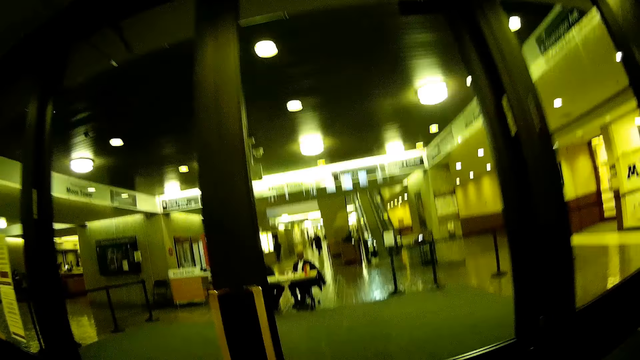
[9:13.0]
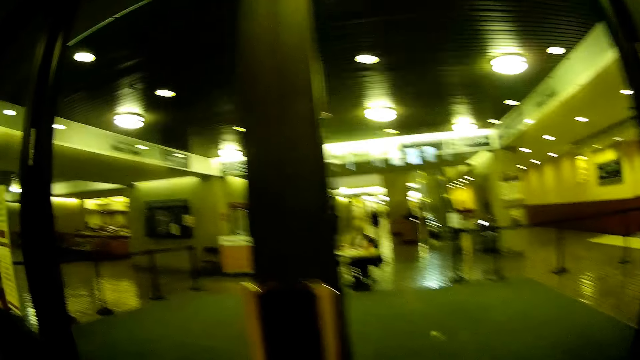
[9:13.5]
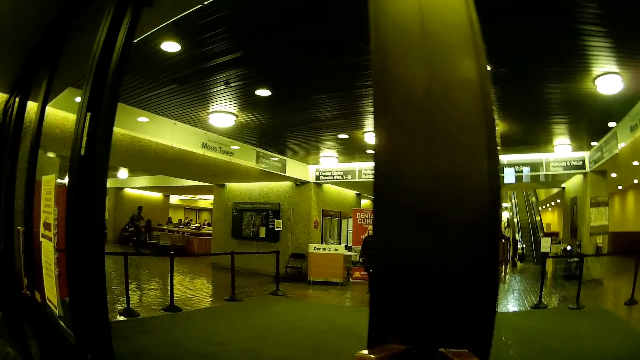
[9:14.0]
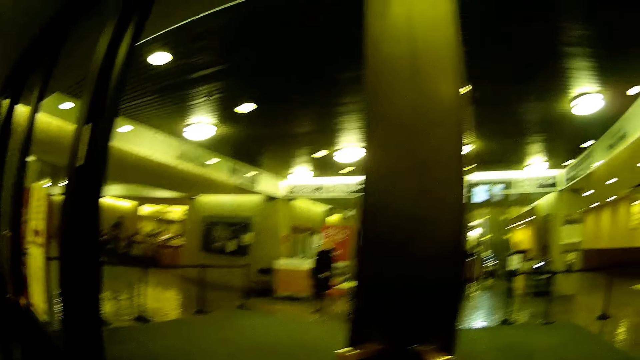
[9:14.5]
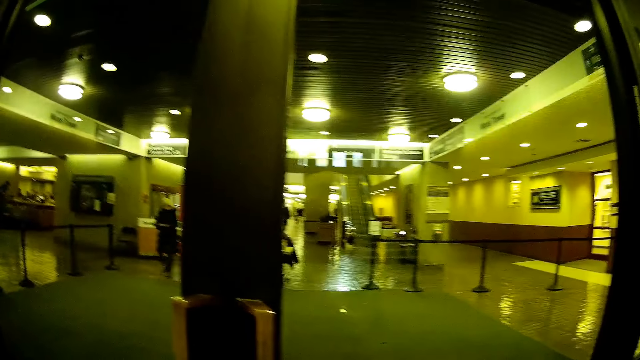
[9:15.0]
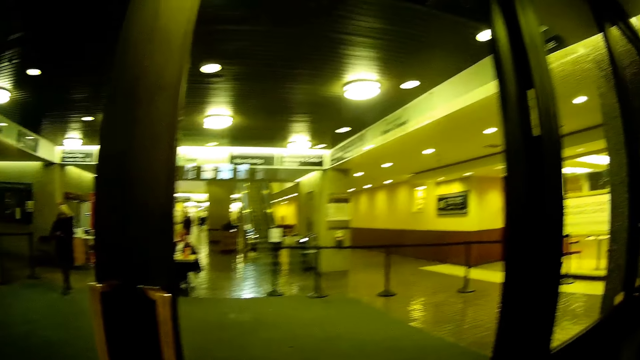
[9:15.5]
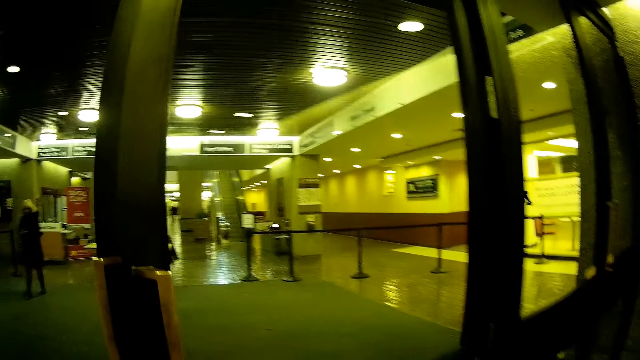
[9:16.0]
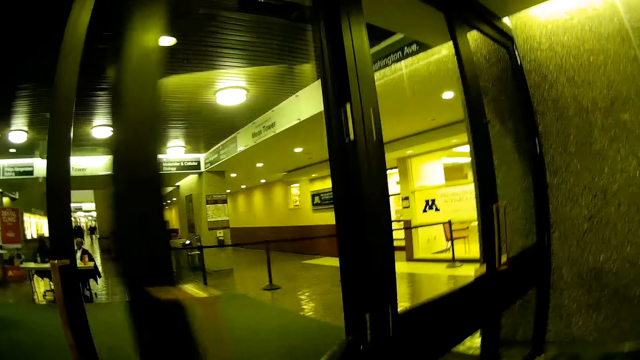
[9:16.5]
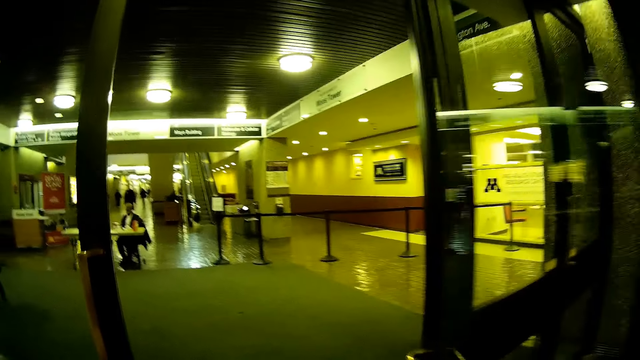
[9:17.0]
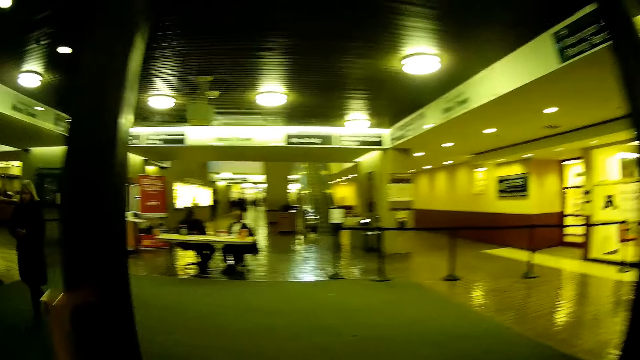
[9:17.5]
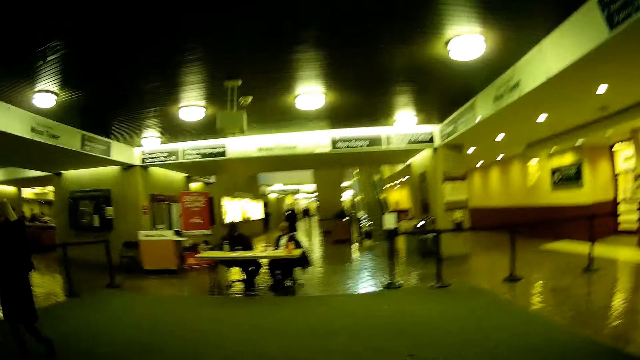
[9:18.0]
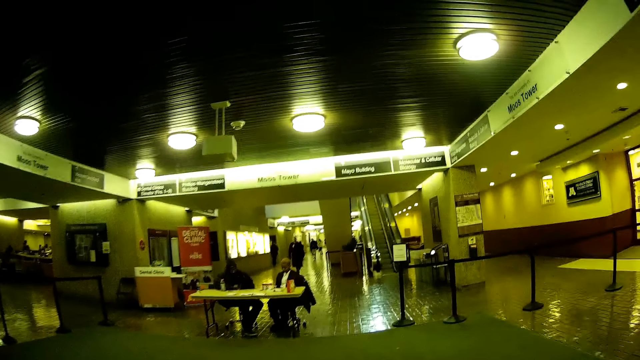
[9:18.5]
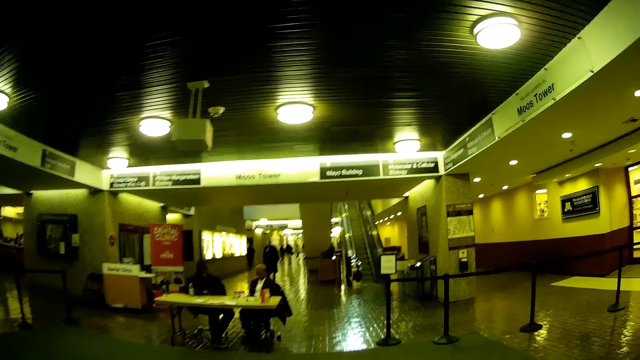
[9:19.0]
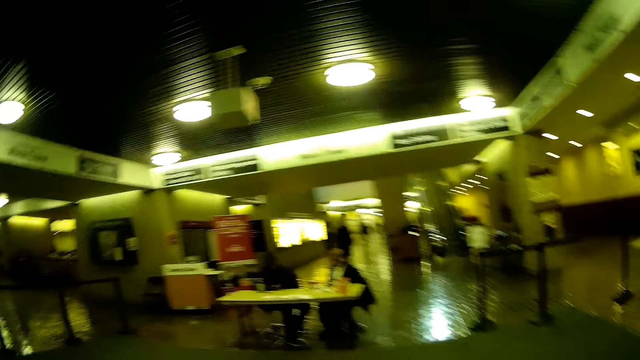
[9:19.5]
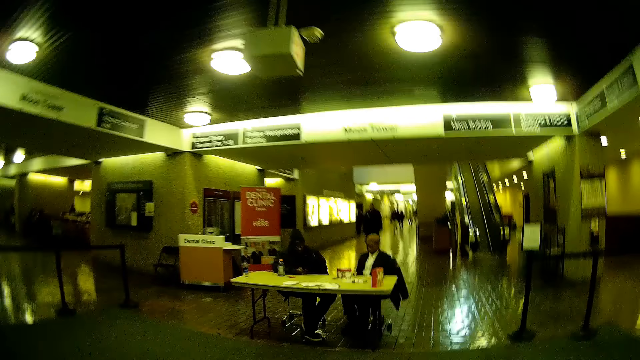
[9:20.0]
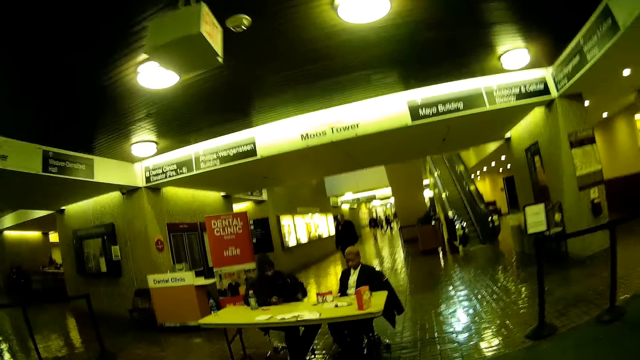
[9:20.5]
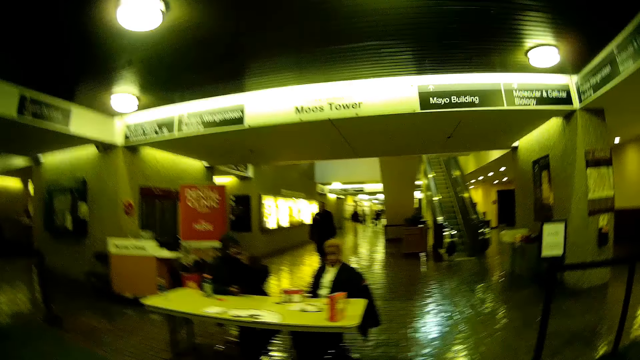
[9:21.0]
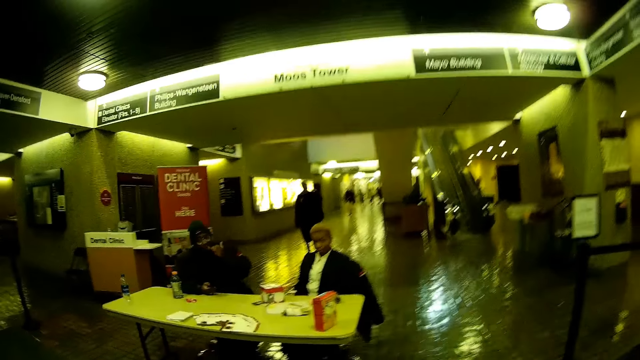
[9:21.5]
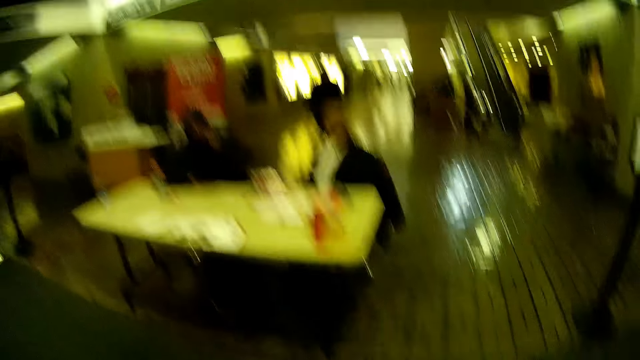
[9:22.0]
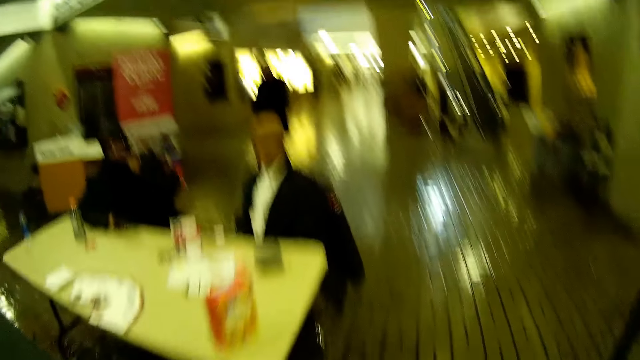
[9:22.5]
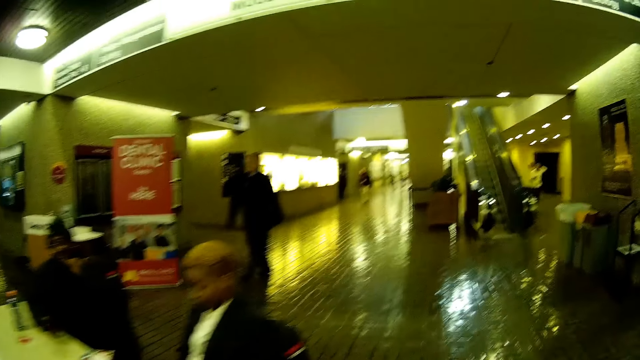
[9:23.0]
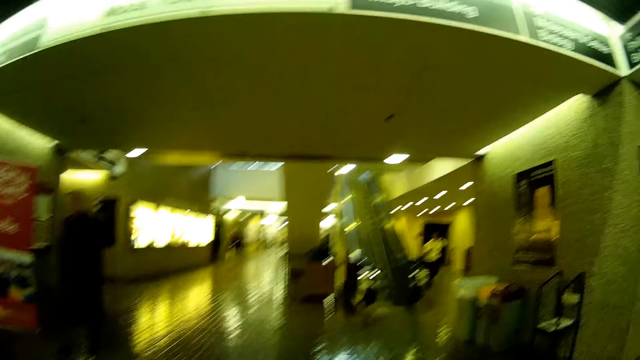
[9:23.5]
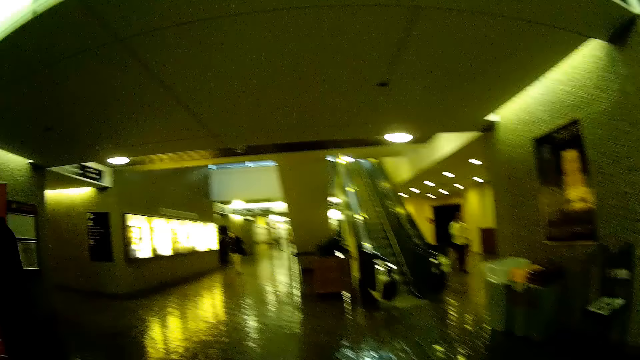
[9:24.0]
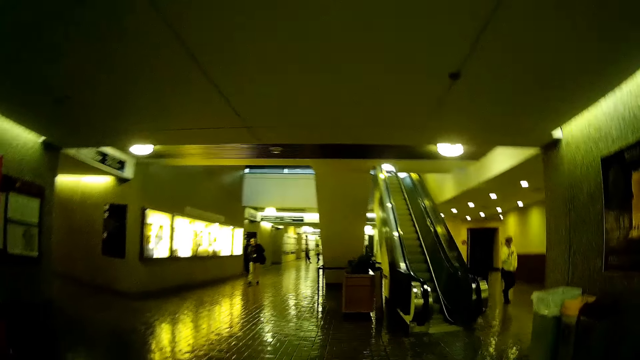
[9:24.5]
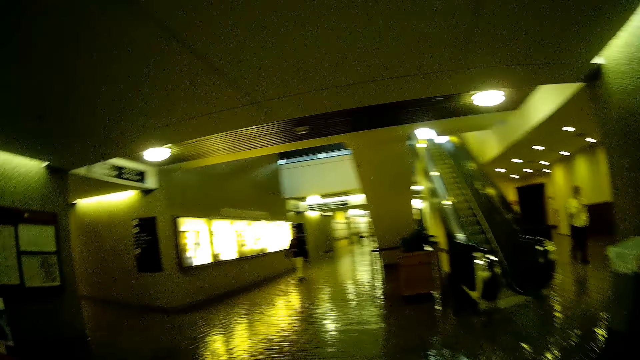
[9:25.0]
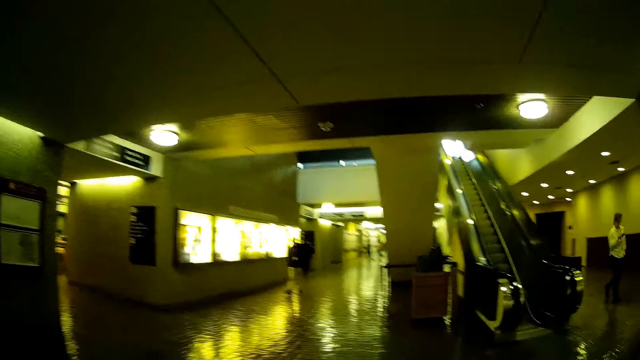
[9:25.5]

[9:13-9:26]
The camera wearer opens a glass door with his right hand. He walks on the floor. He holds a nylon in his right hand.

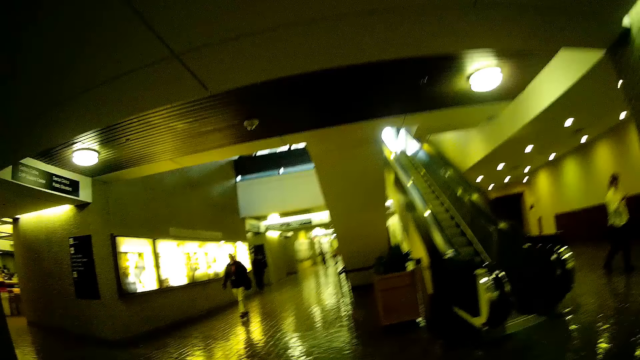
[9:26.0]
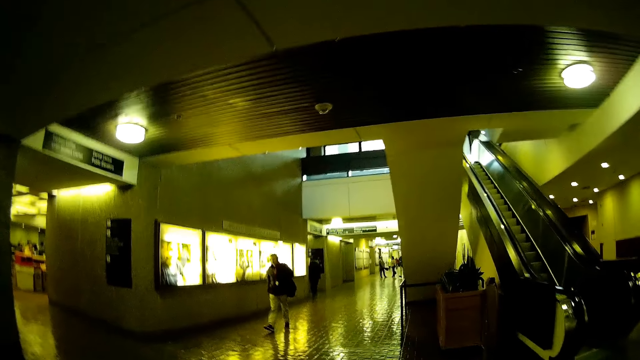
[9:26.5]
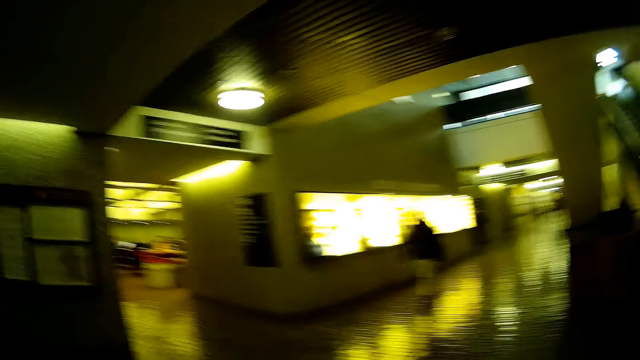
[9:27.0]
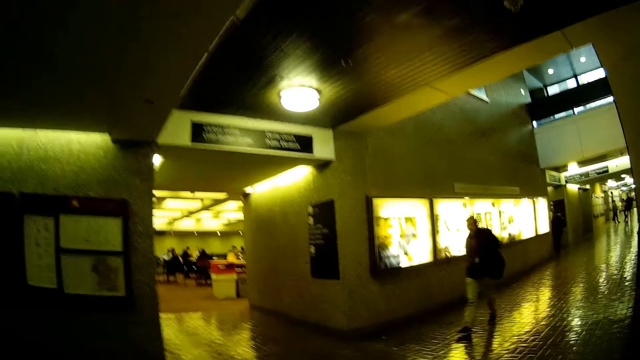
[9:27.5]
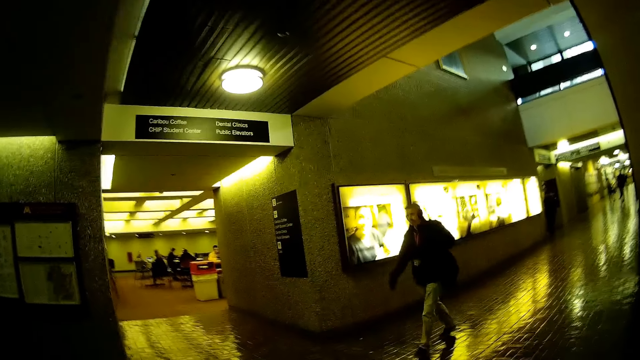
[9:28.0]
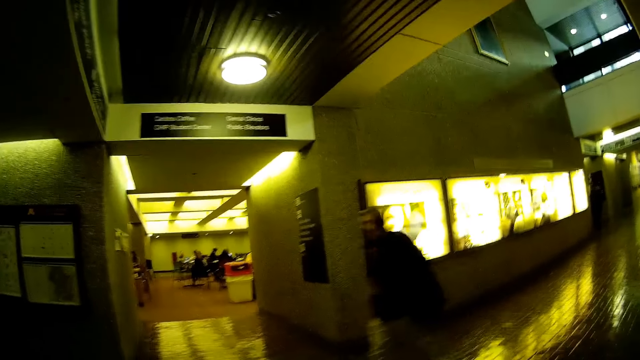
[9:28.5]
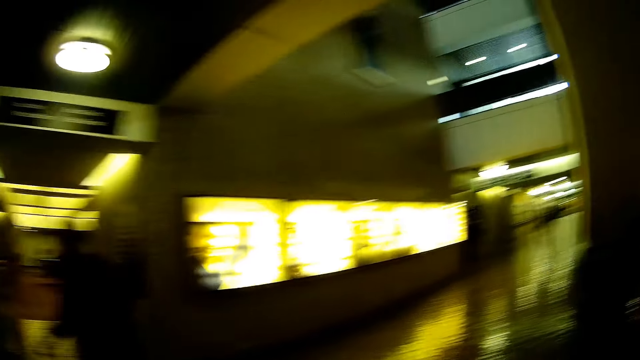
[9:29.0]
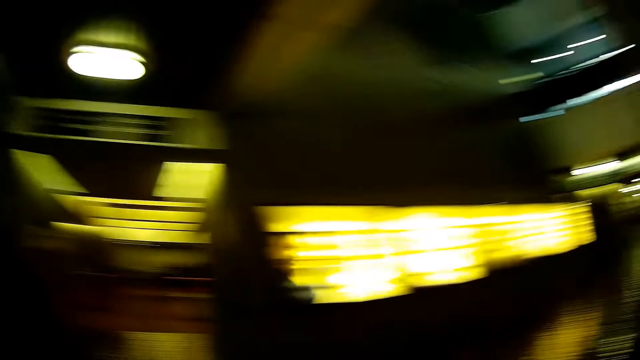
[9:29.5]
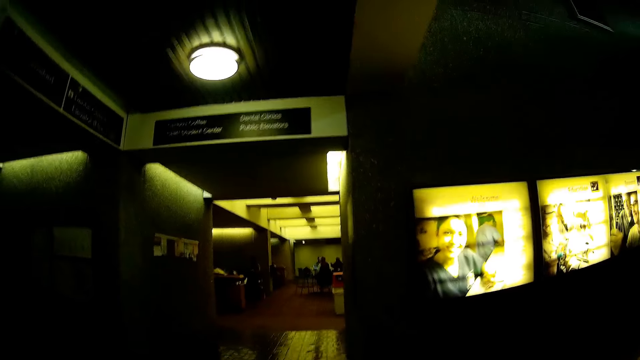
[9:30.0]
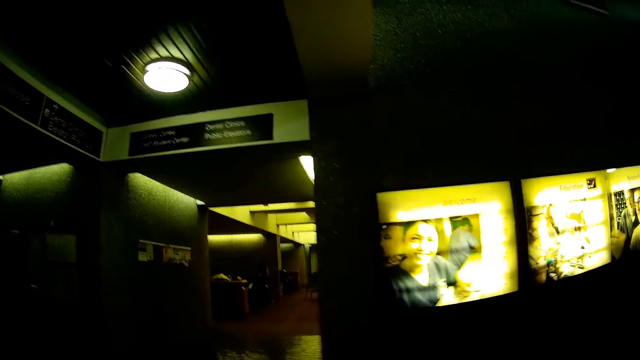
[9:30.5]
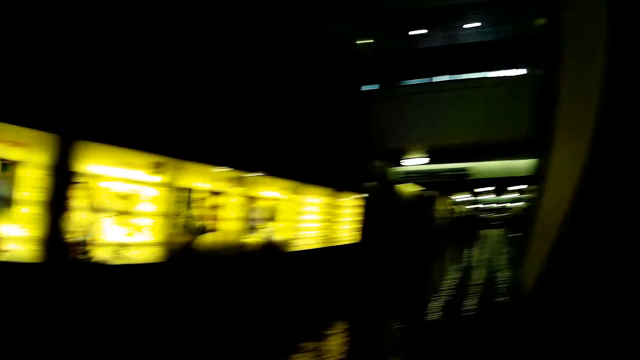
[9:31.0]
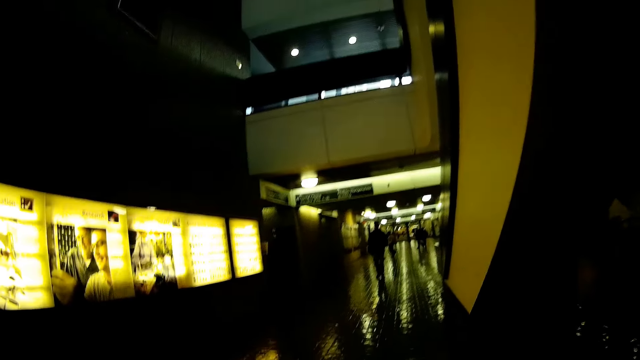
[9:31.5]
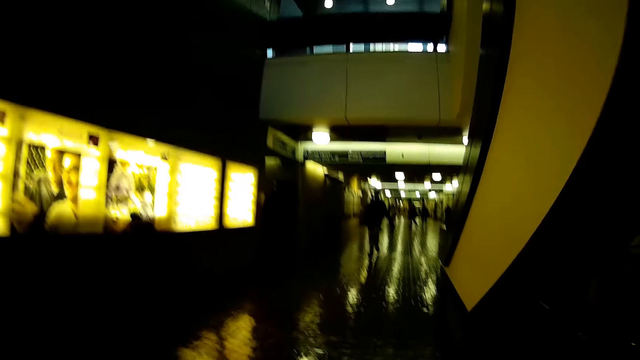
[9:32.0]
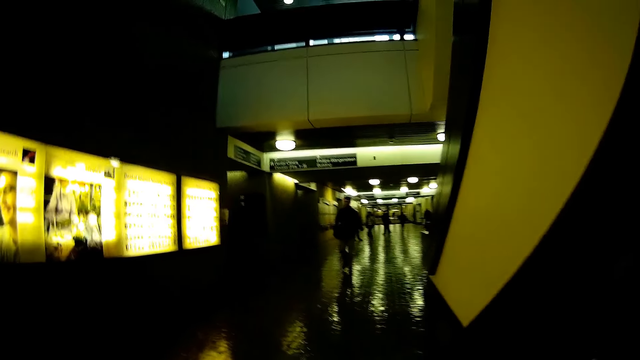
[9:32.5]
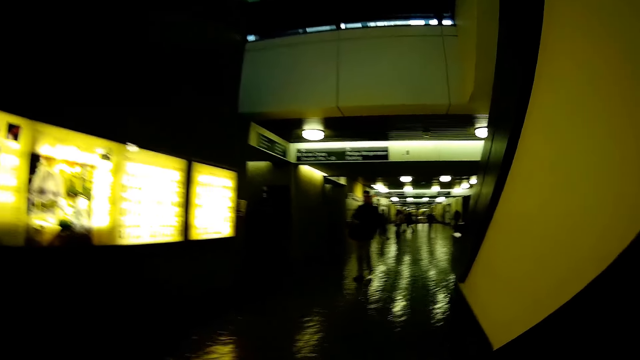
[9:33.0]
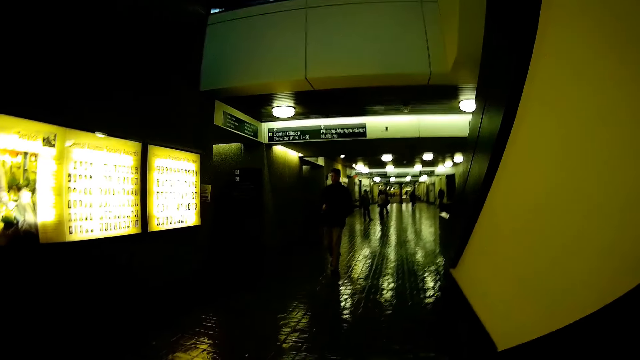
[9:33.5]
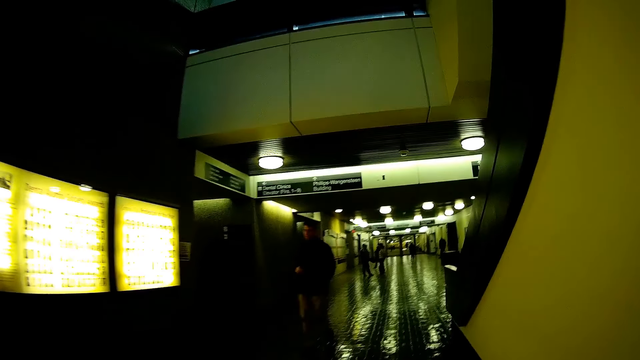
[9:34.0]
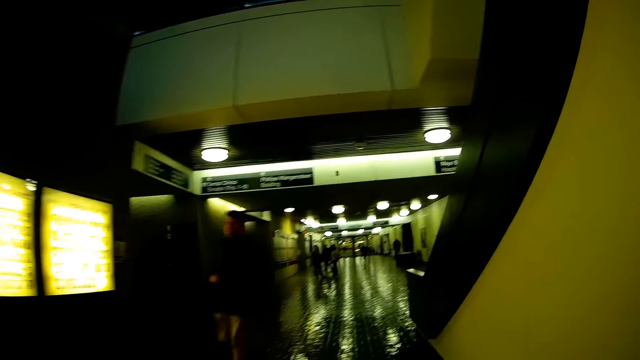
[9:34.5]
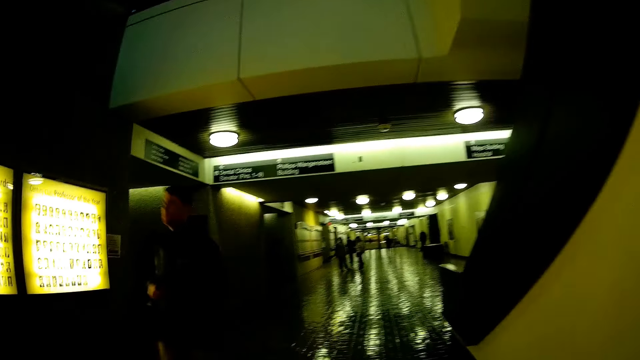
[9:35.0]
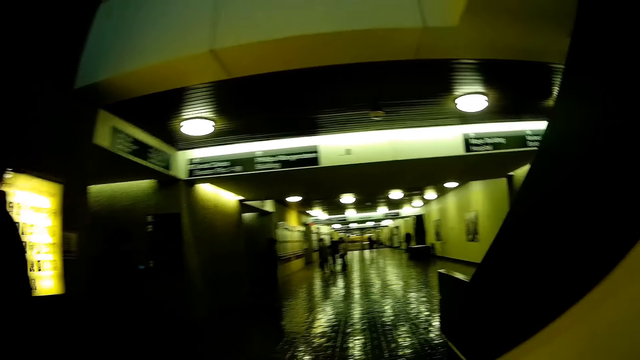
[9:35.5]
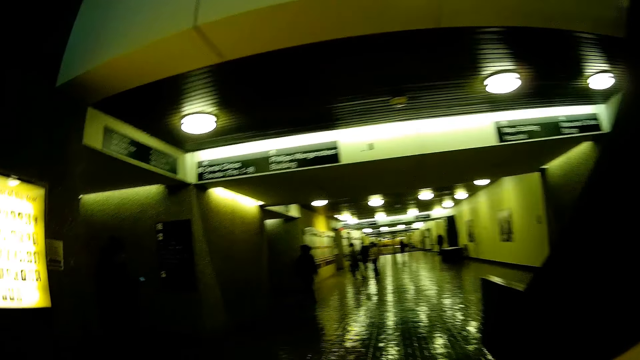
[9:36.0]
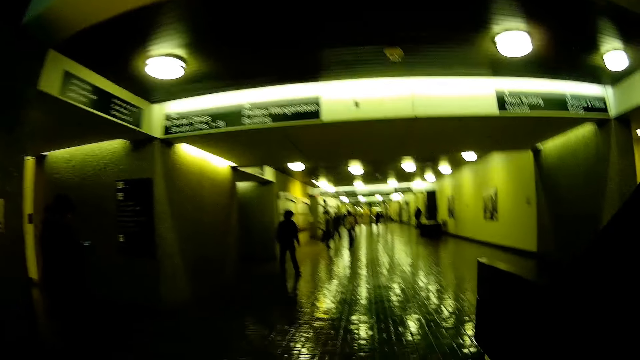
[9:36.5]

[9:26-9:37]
A man walks past the camera wearer. Another man walks past the camera wearer.
